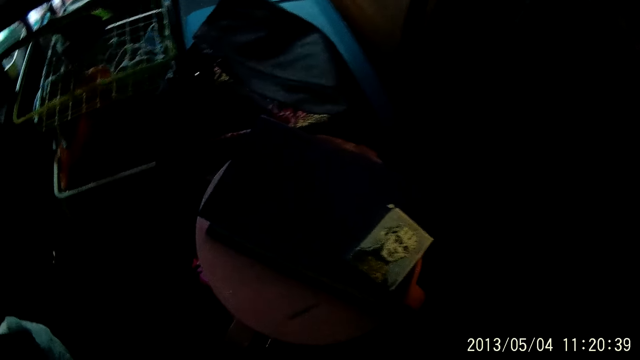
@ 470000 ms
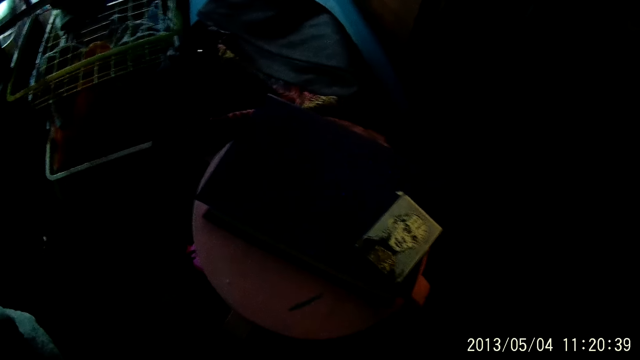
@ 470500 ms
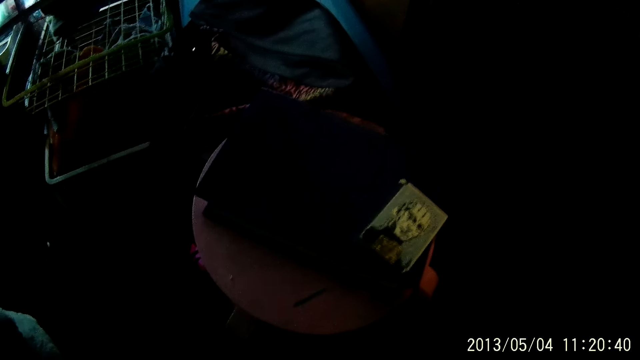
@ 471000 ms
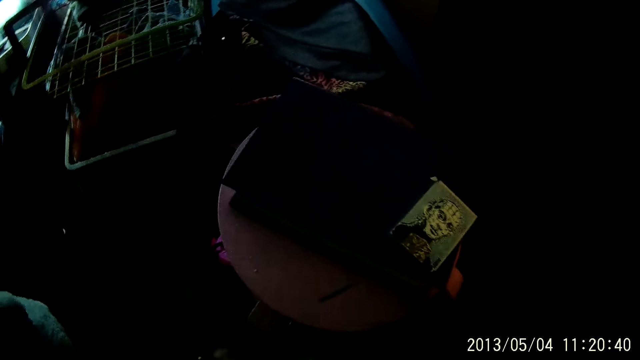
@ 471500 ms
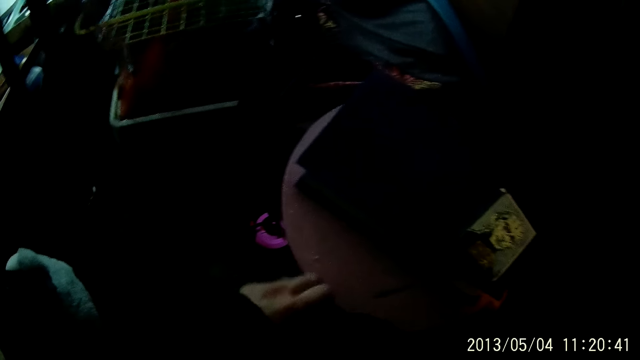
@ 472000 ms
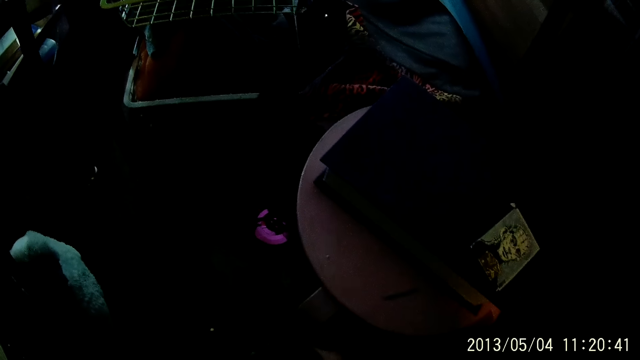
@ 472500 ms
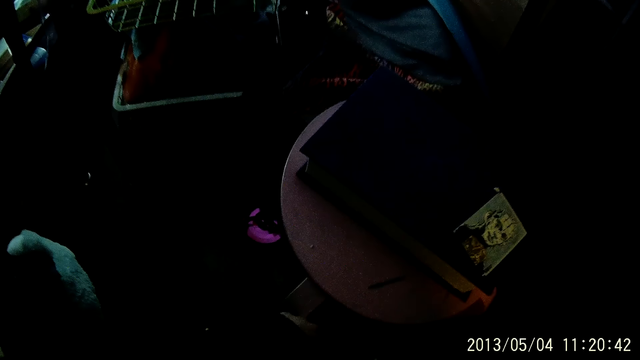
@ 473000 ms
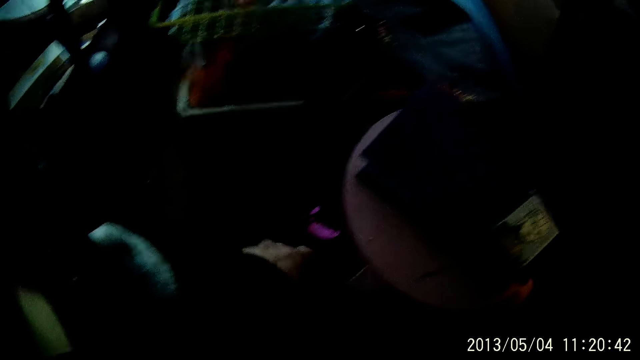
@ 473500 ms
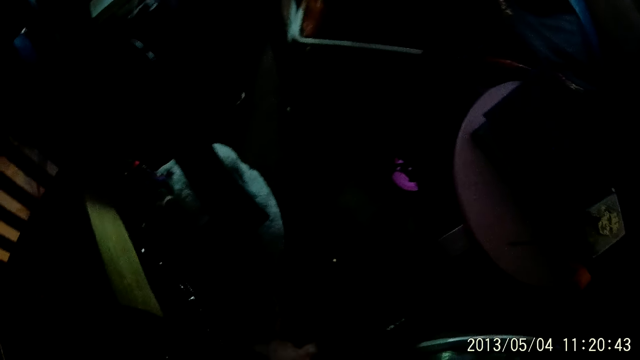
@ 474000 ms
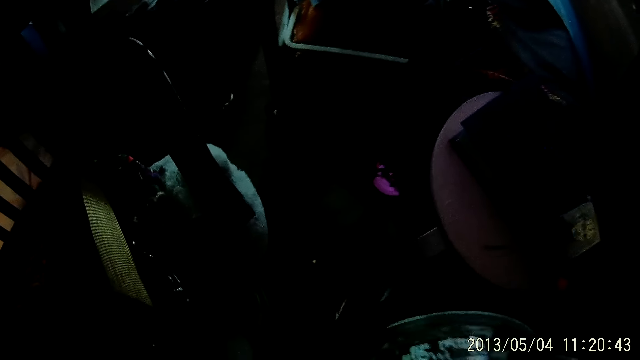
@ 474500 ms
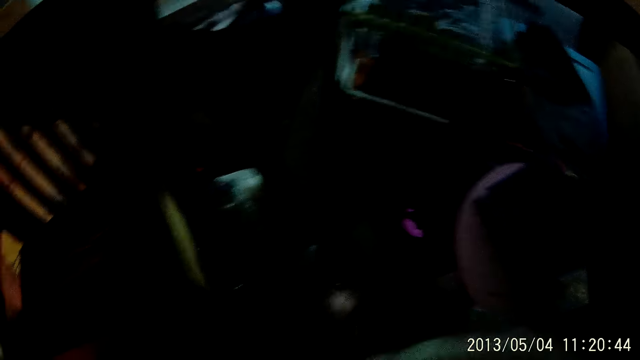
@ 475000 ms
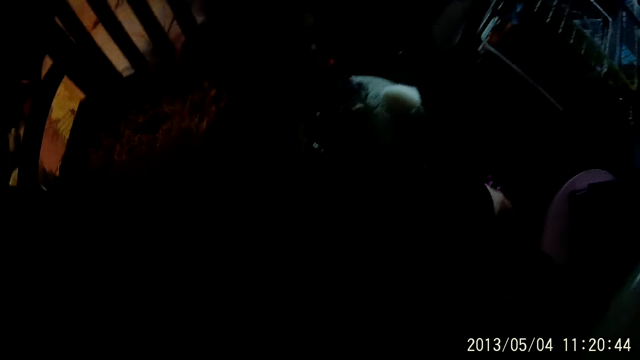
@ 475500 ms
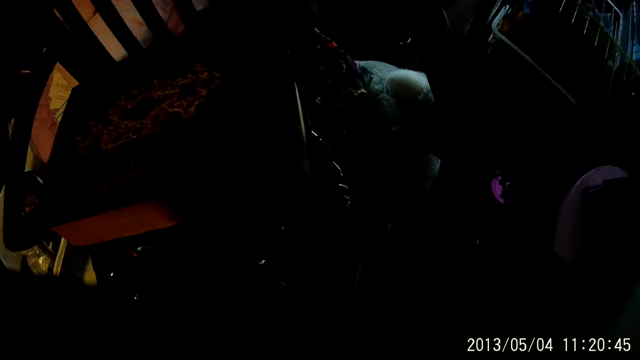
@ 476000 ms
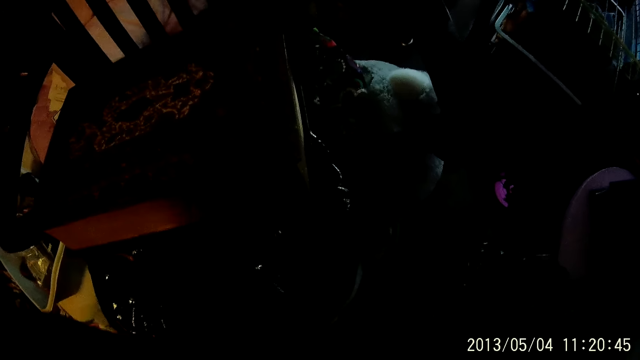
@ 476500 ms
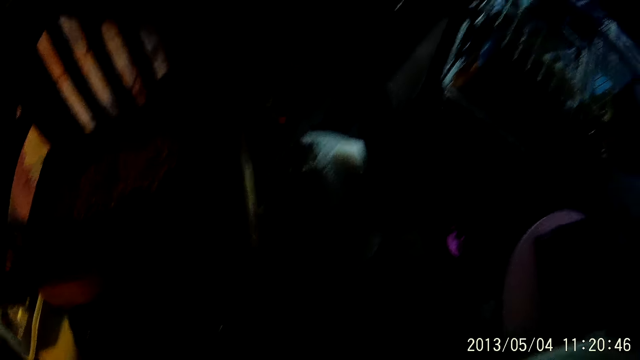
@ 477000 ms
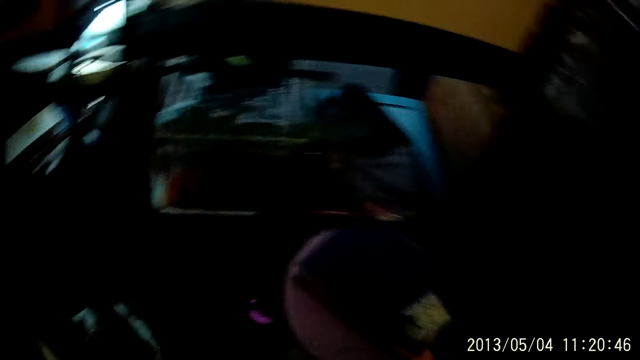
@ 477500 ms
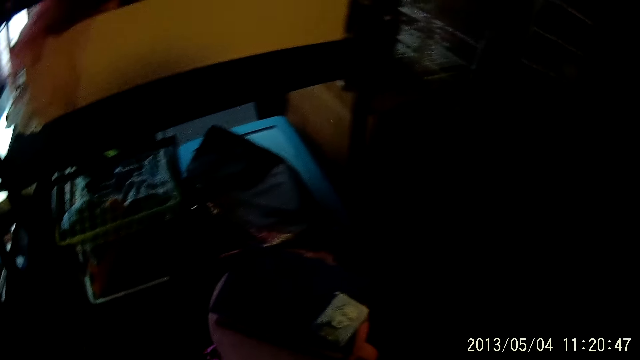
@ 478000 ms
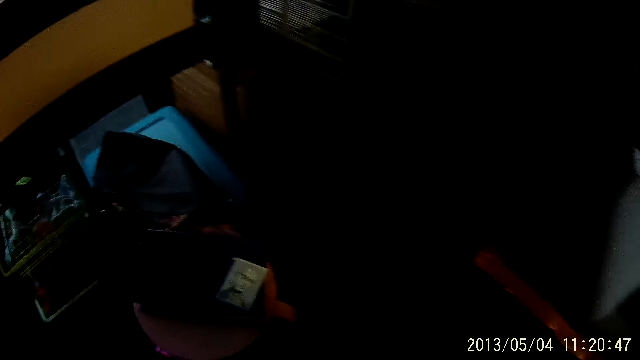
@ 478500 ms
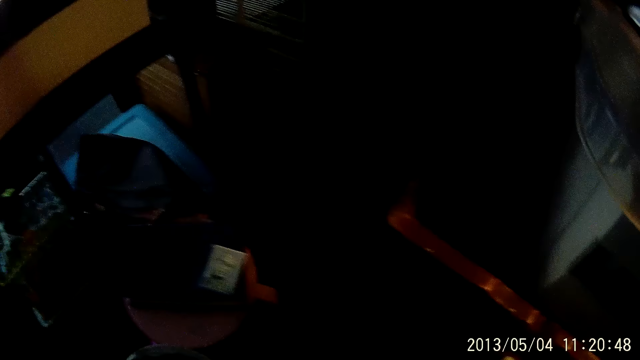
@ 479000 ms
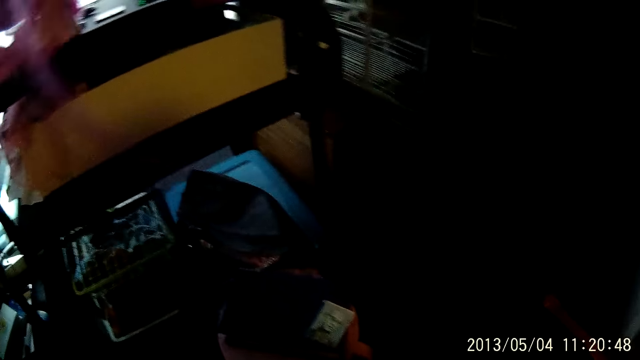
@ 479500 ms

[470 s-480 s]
The camera wearer pours the trash from the trash can into the trash bag with his right hand. He puts the cloth down. He looks around.

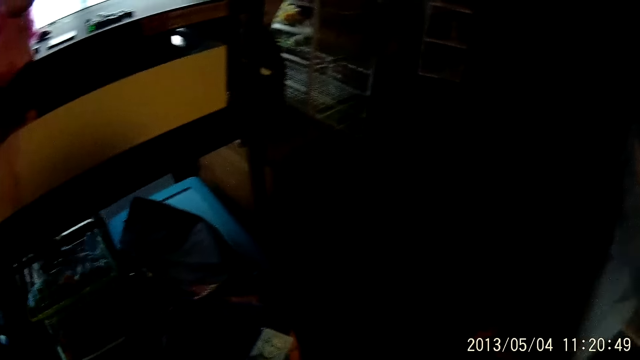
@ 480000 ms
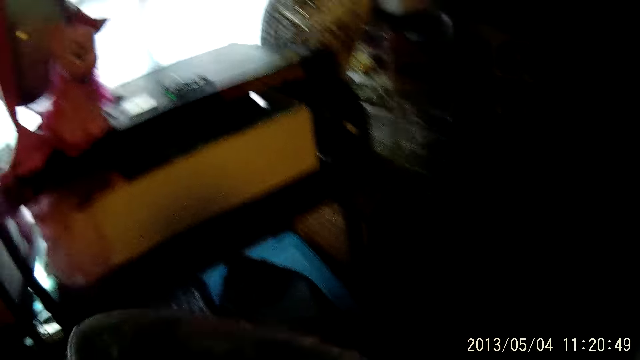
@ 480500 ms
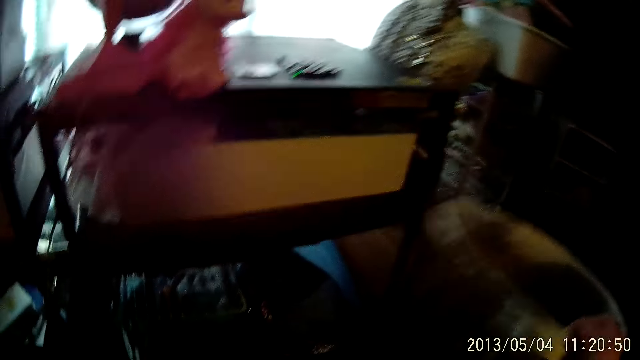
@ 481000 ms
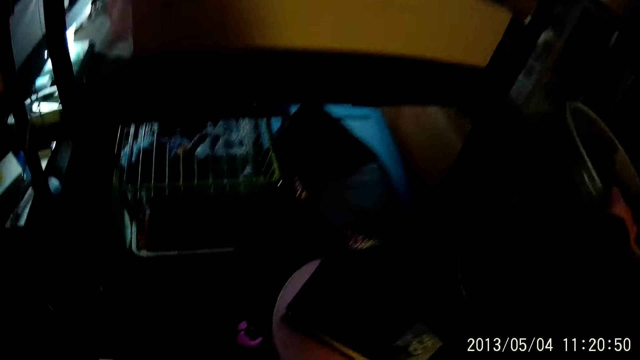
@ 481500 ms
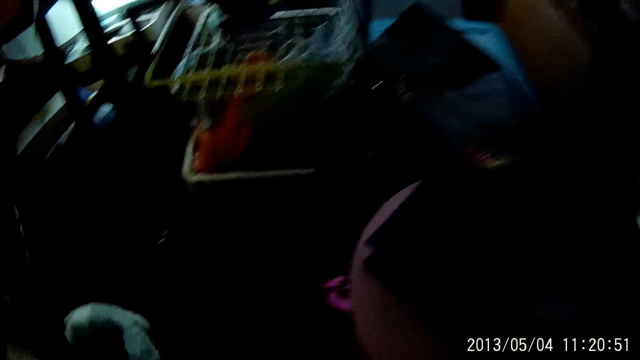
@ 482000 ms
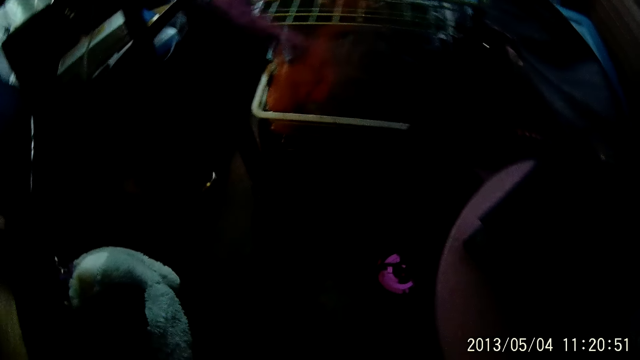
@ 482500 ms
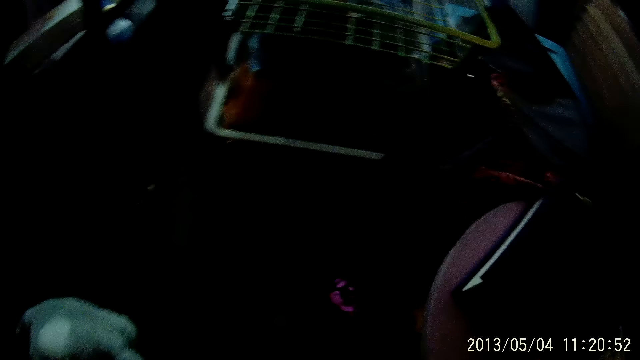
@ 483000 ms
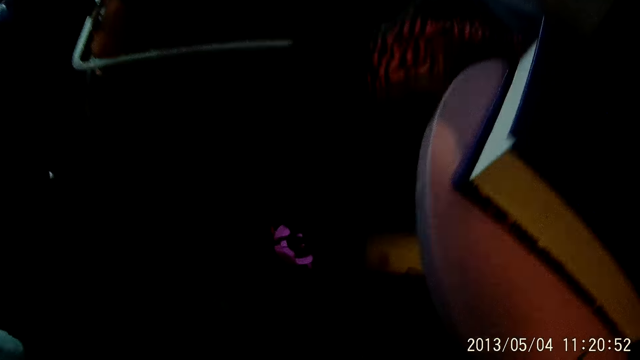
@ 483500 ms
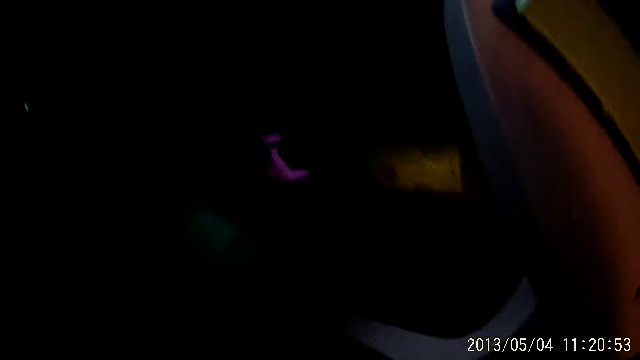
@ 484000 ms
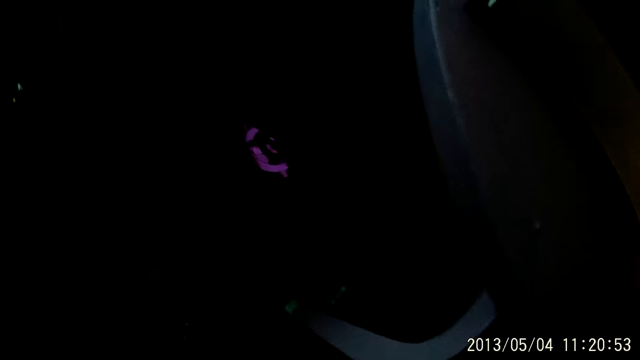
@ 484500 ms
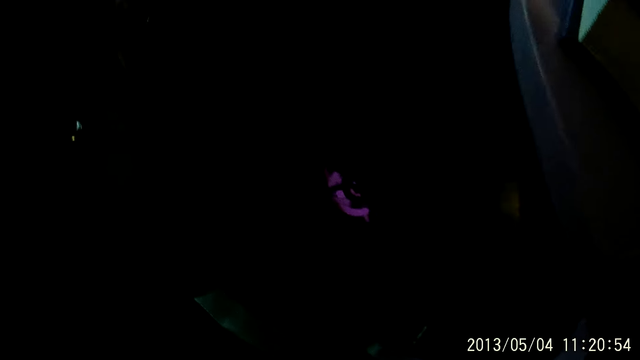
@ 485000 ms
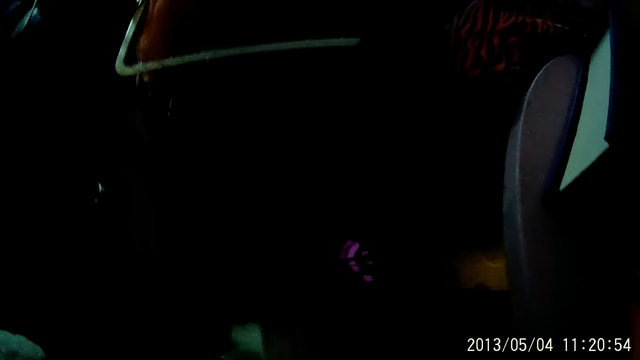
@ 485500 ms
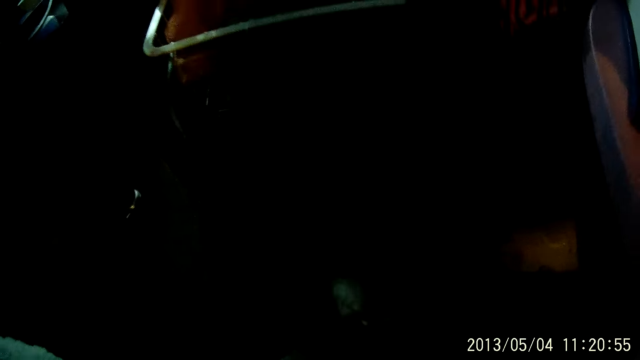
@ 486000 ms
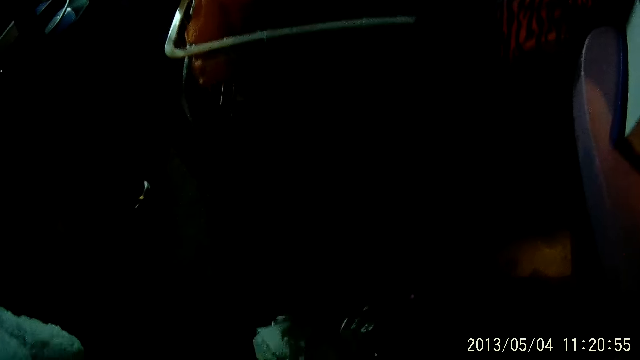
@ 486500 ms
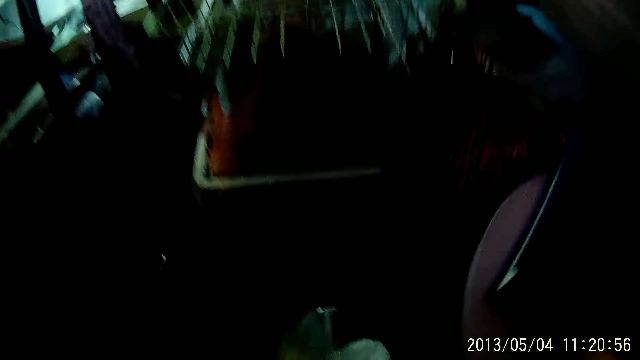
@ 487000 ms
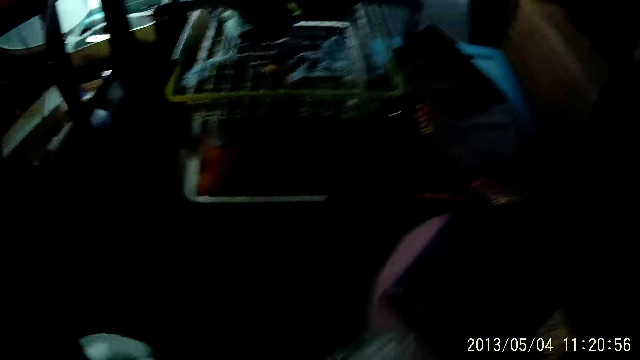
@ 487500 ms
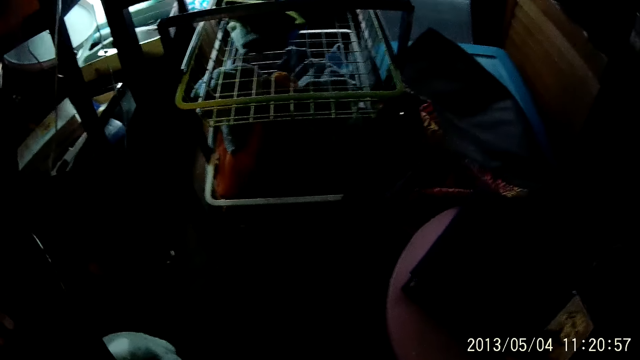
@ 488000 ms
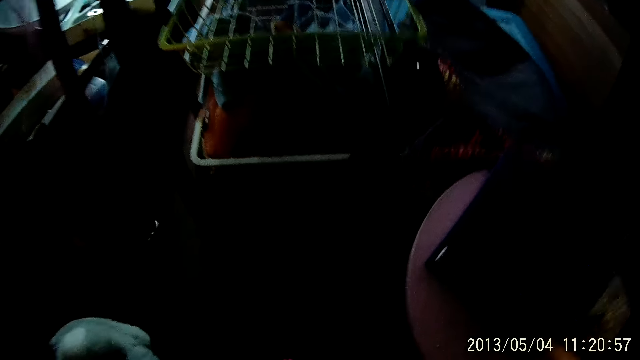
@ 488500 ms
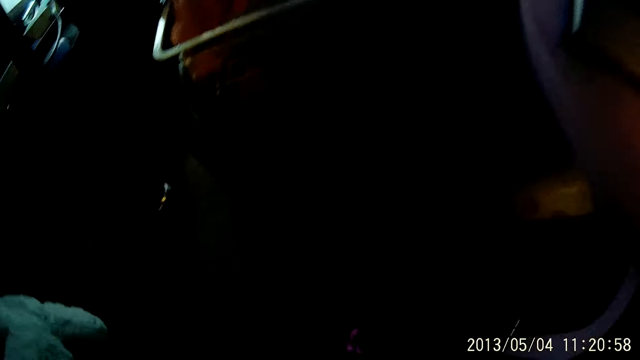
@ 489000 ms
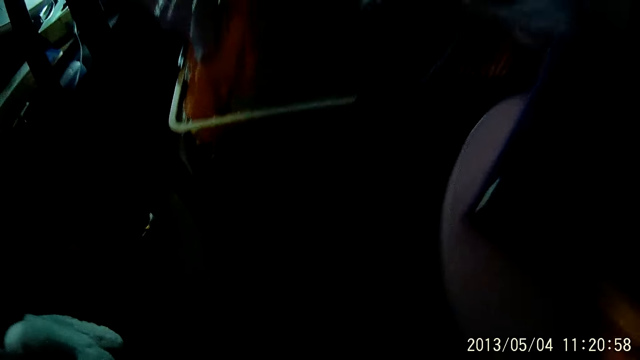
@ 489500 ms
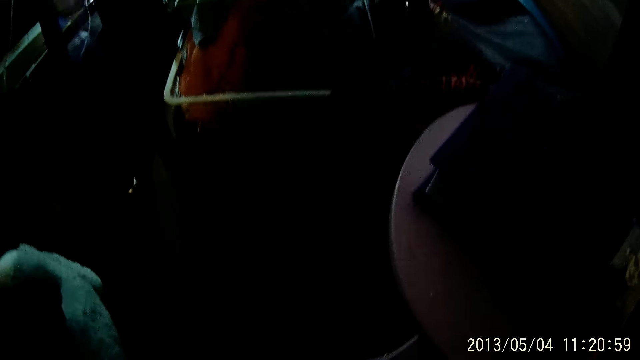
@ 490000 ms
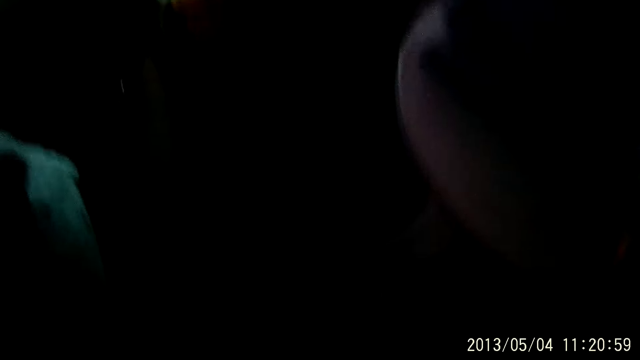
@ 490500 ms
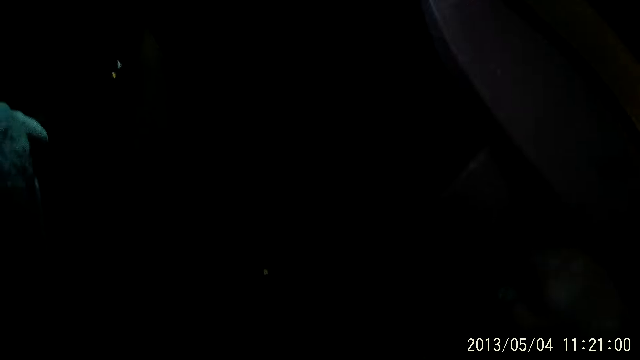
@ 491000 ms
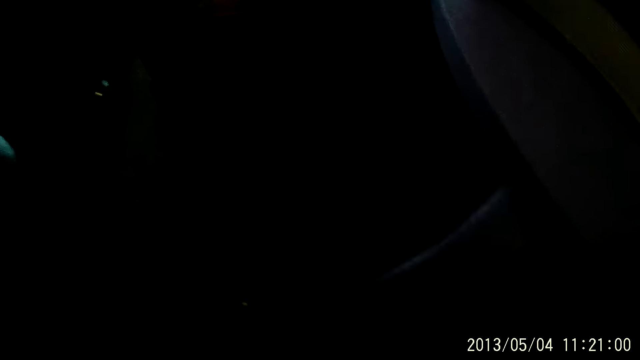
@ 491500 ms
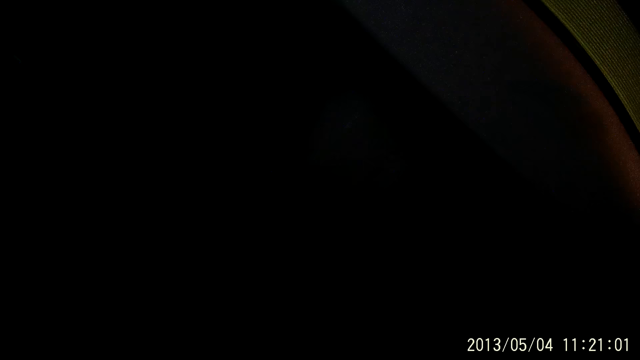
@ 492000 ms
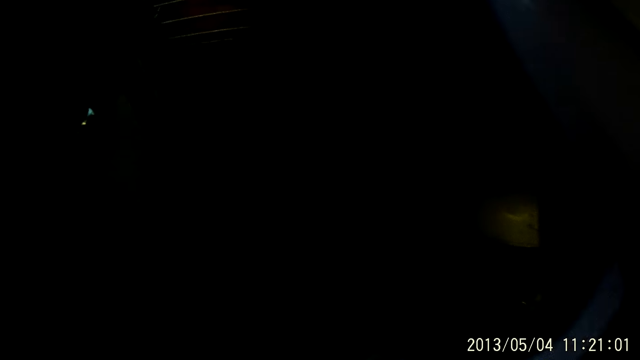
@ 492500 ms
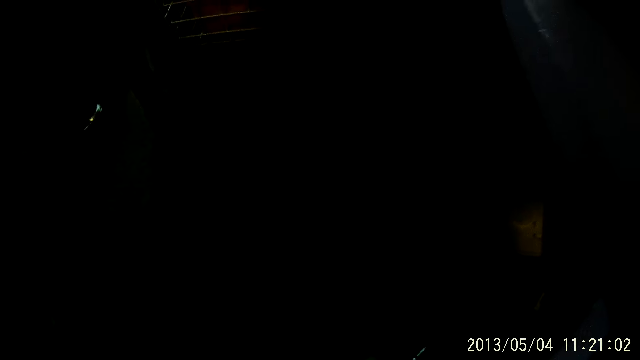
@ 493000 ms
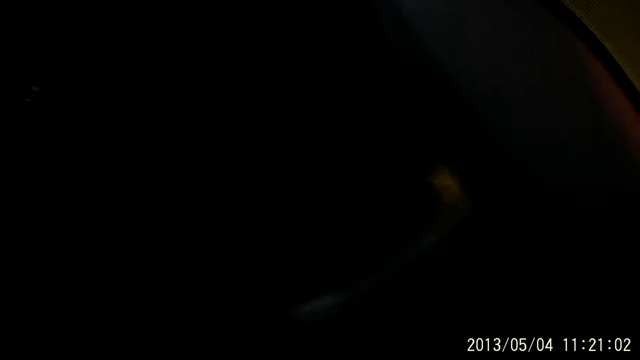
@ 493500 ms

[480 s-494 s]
The camera wearer moves the hands. She drops the trash can on the ground with her right hand. She looks around. She picks up trash from the ground with her left hand. She moves the hand. She looks around.
